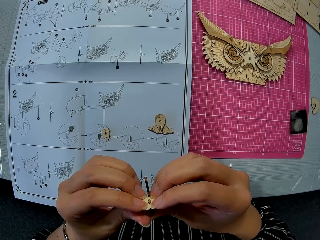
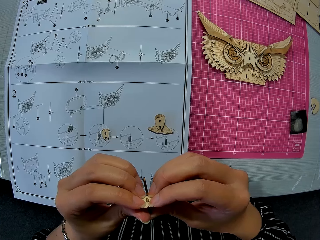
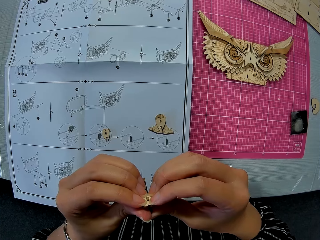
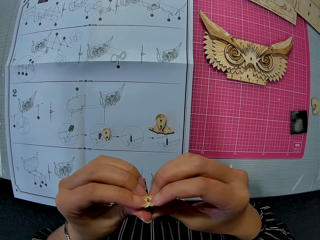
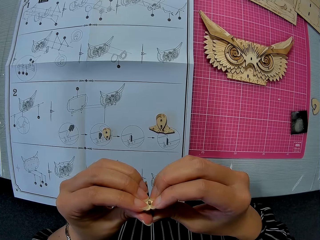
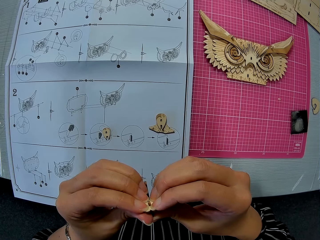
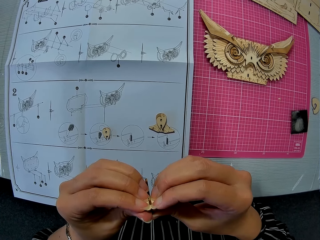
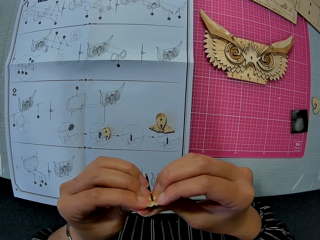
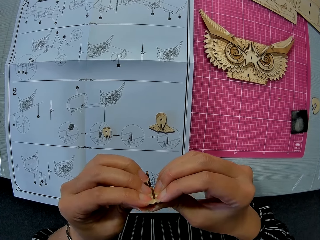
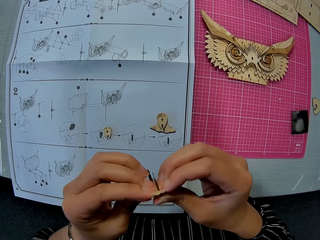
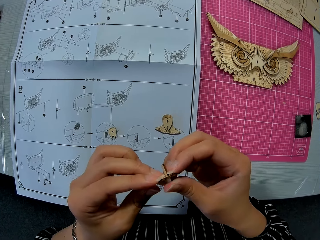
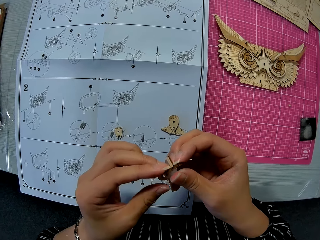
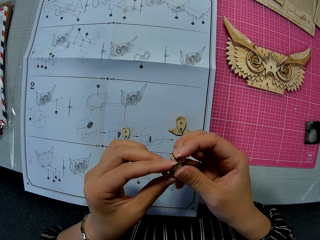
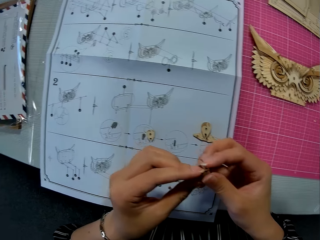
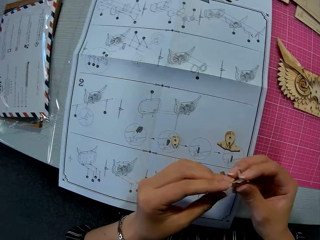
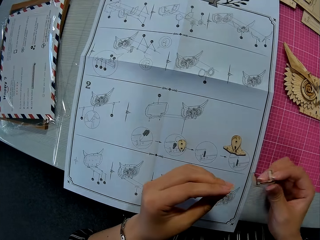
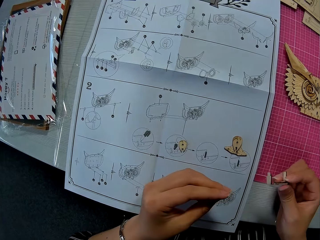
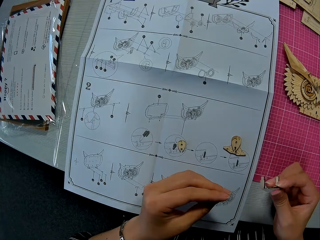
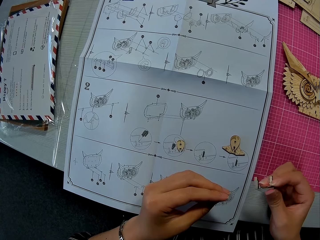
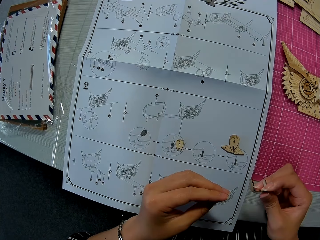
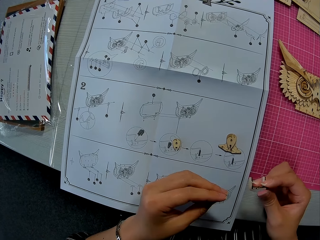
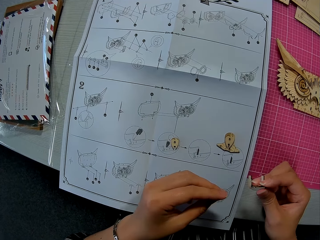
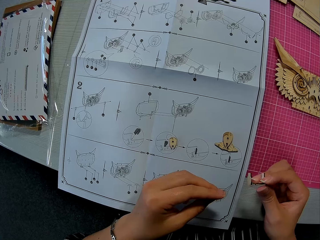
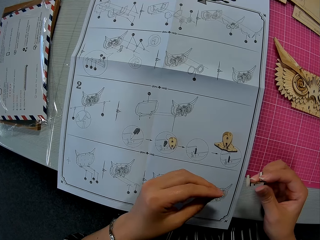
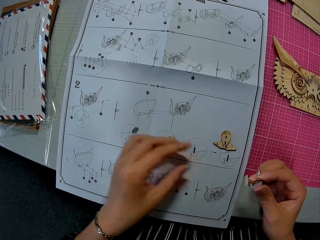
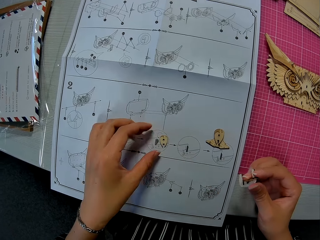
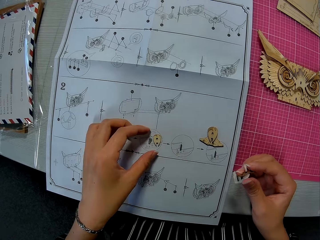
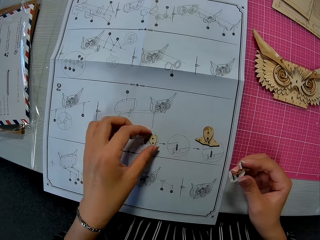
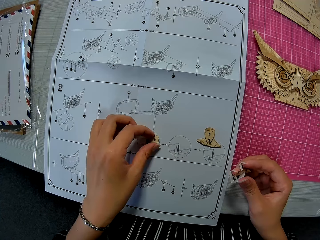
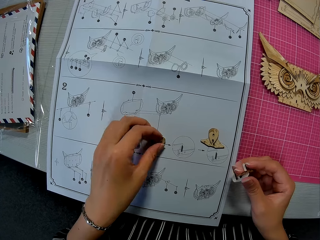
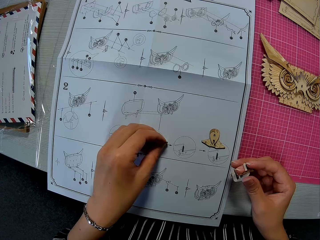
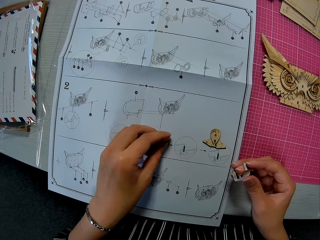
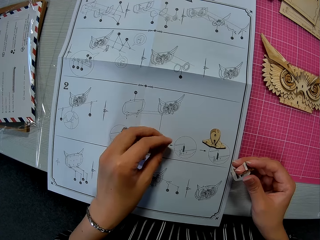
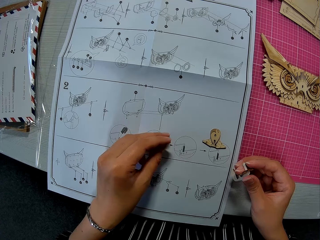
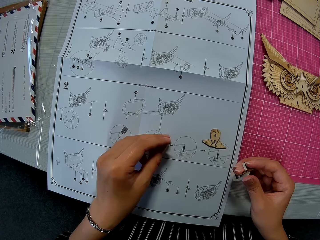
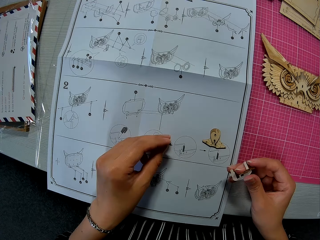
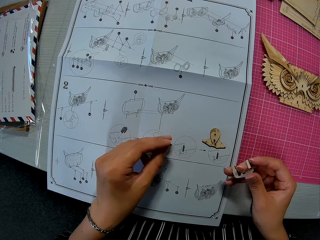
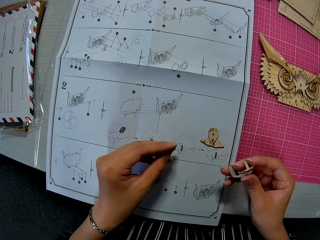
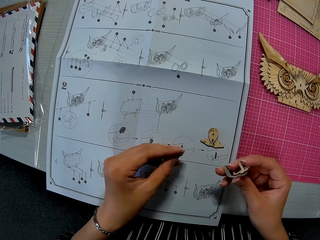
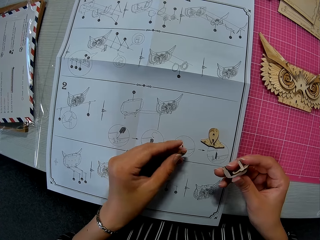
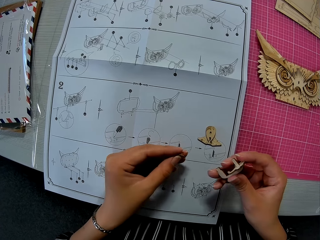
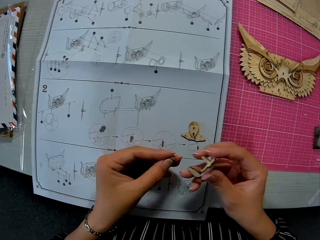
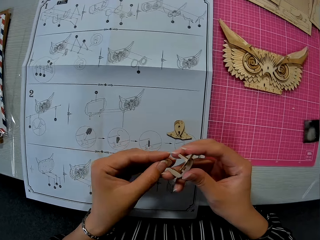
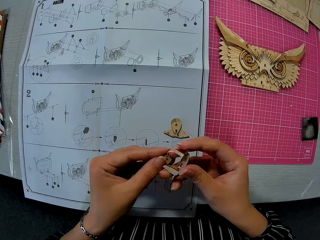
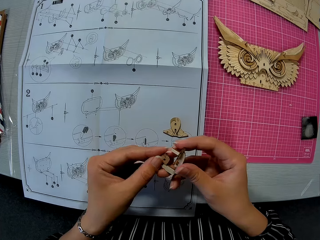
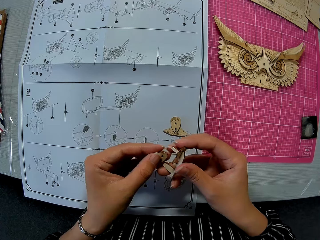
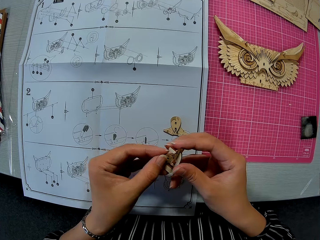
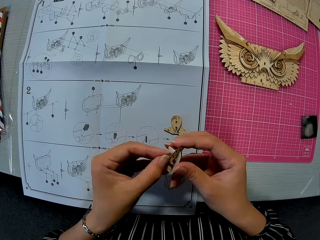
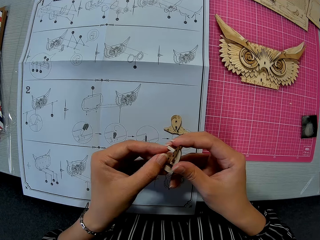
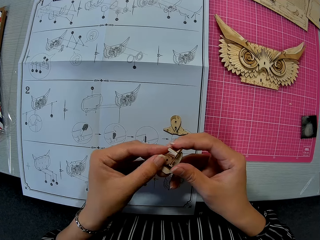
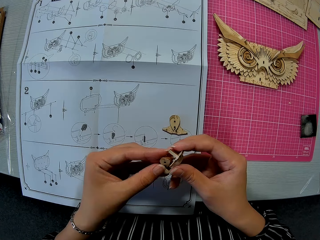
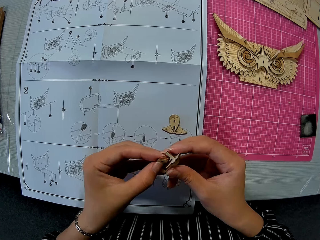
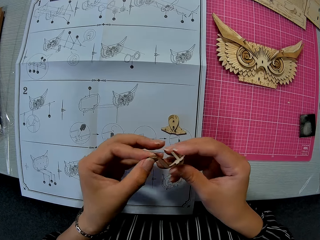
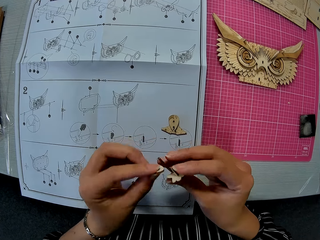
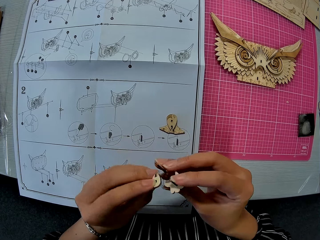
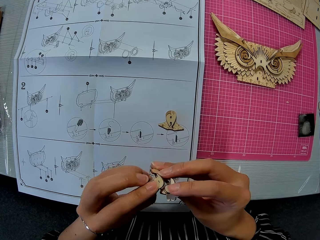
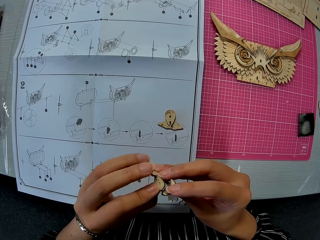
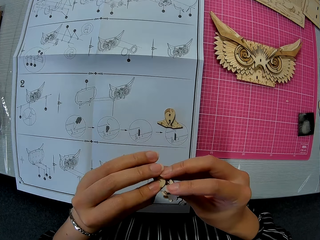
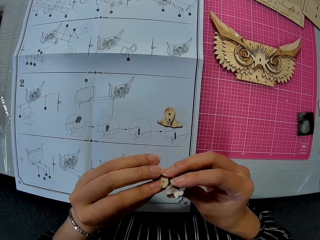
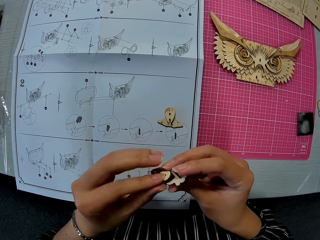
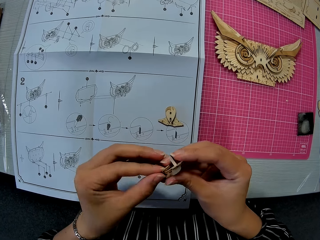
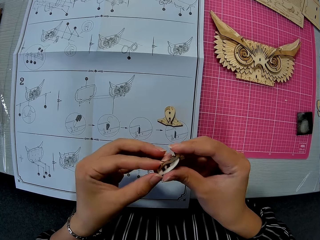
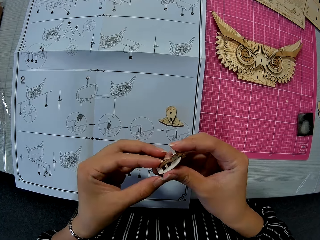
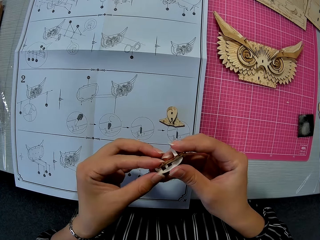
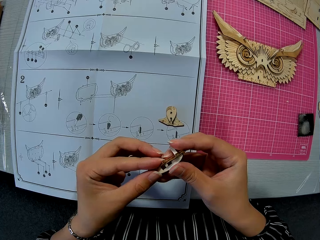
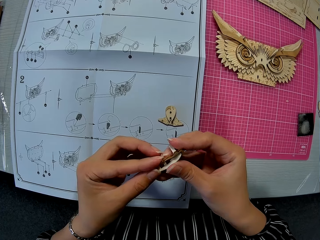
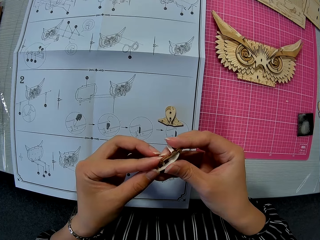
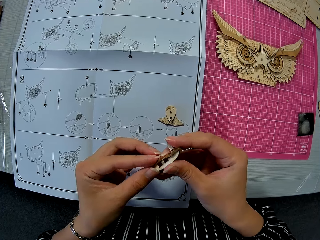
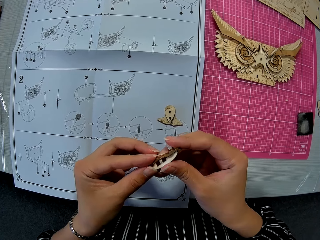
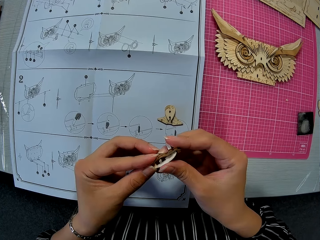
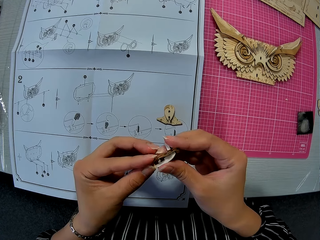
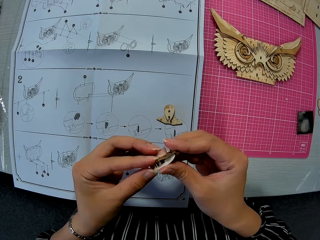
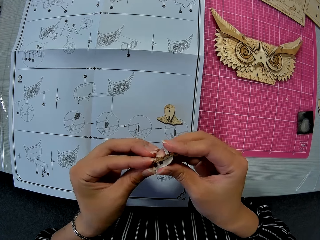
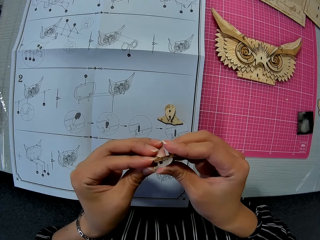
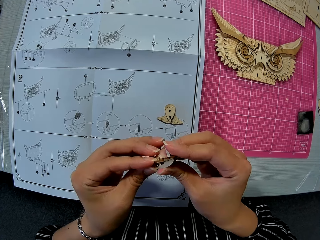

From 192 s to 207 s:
The camera wearer fixes the laser cut craft. She holds the laser cut with one hand. She picks up a wooden puzzle piece from the table with her left hand. She holds the laser cut craft. She fixes the wooden puzzle piece in her right hand with the one in her left hand. She turns the laser cut craft.

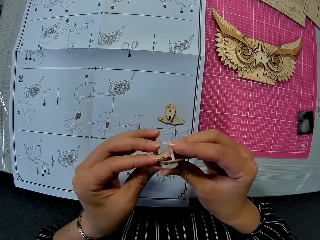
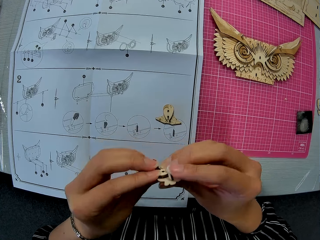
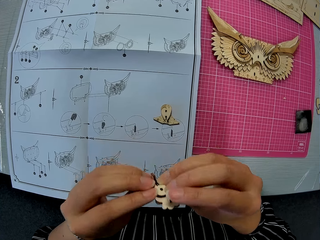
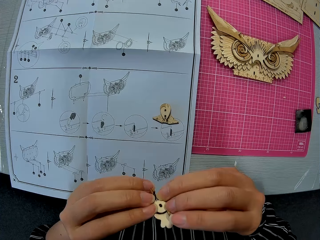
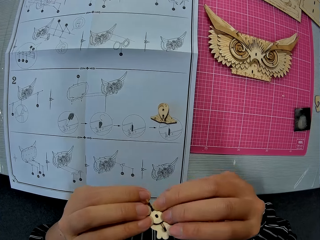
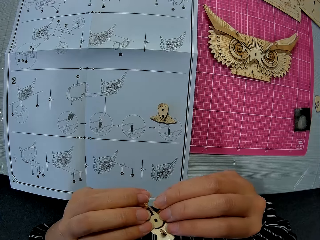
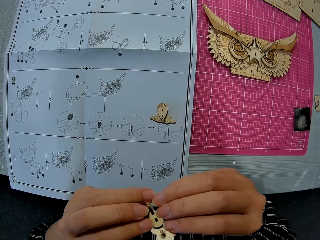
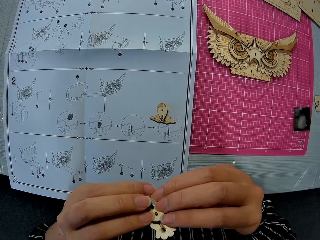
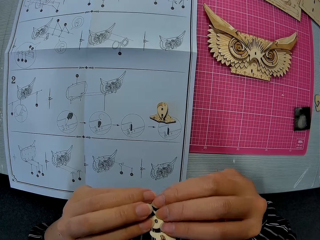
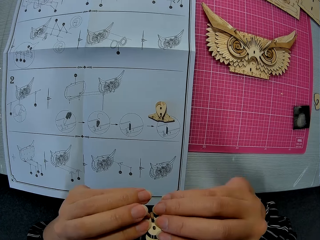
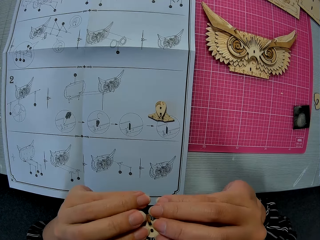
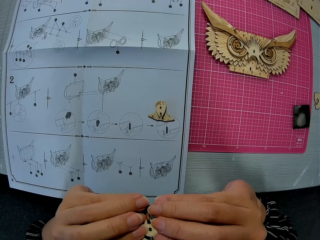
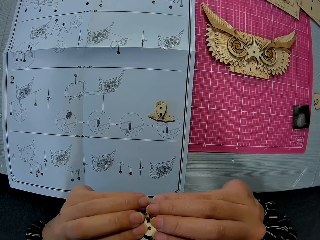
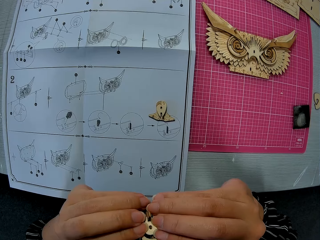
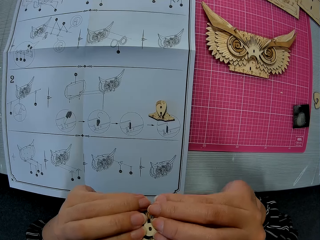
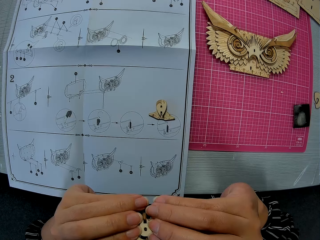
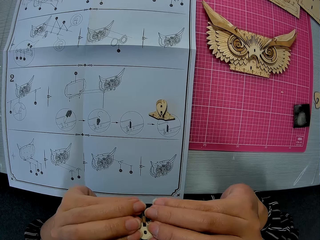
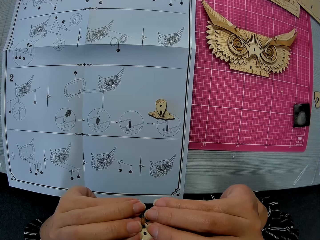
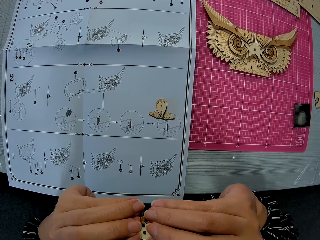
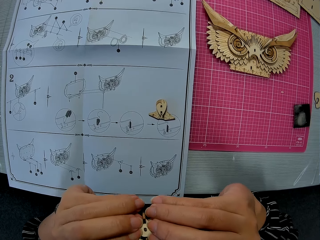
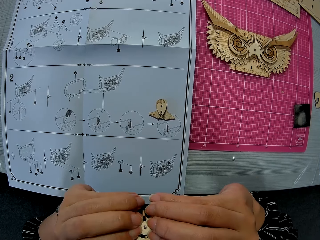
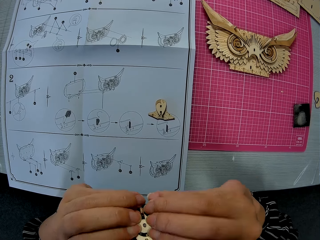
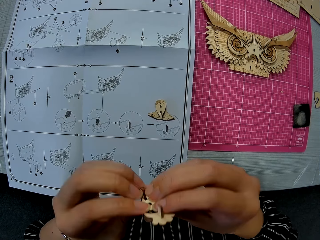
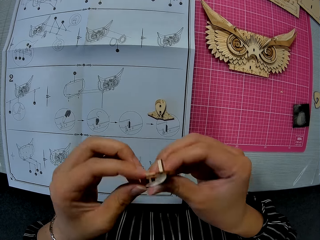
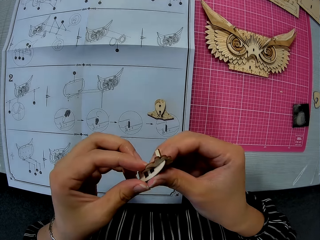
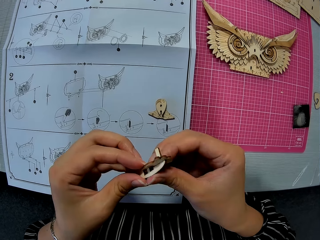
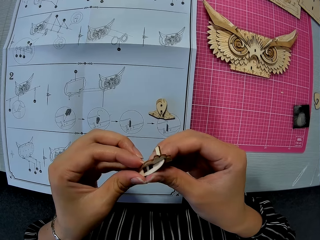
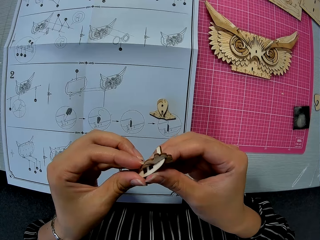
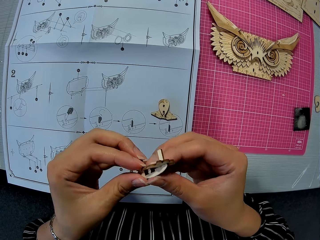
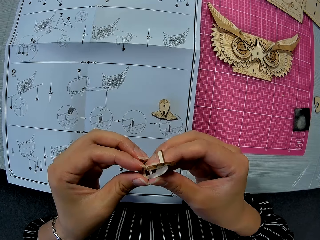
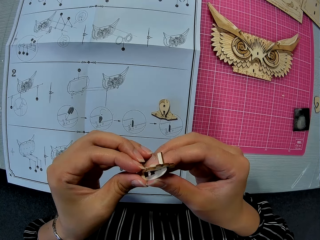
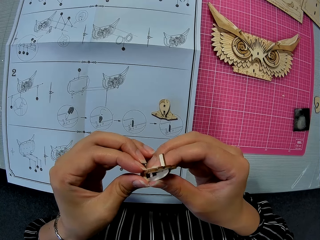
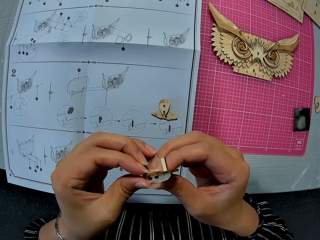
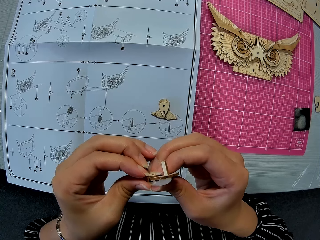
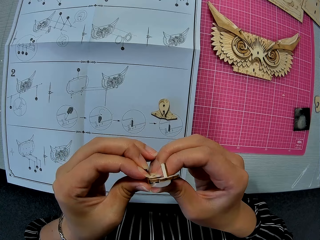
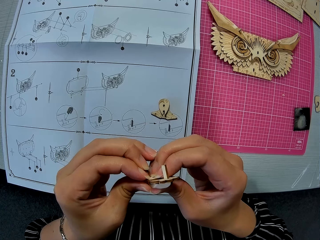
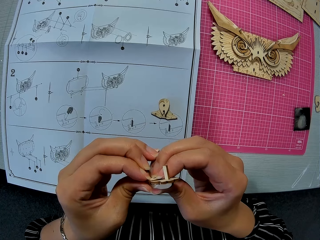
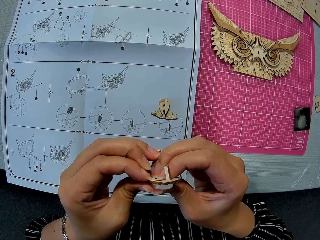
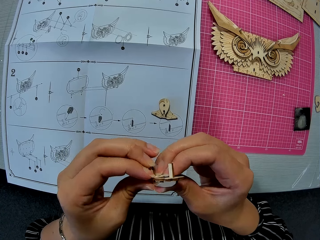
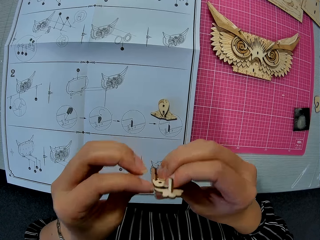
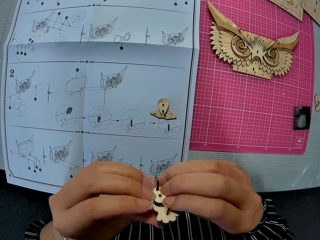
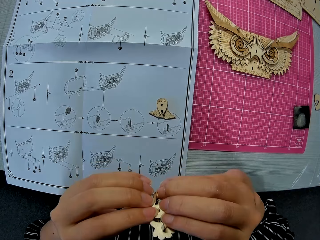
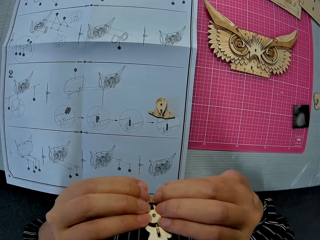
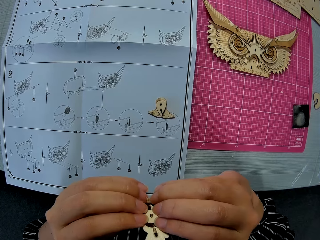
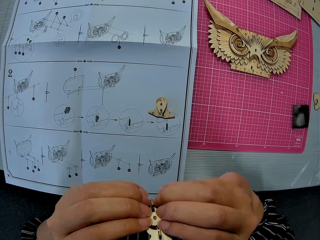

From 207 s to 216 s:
The camera wearer fixes the laser cut craft. They turn the laser cut craft.
